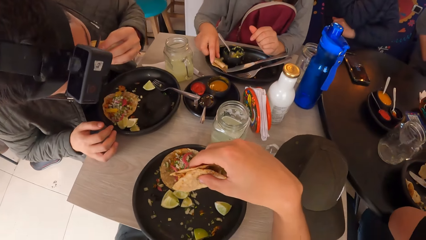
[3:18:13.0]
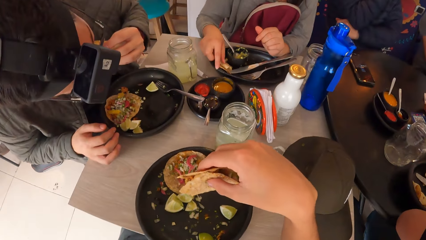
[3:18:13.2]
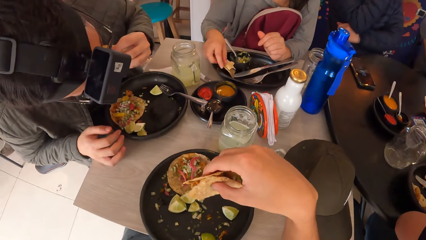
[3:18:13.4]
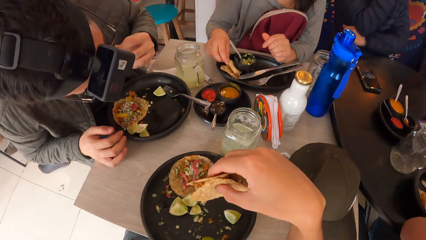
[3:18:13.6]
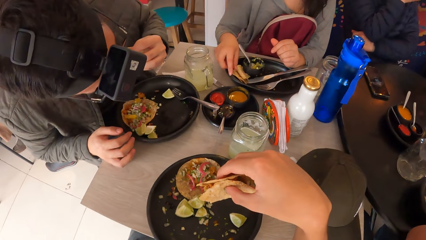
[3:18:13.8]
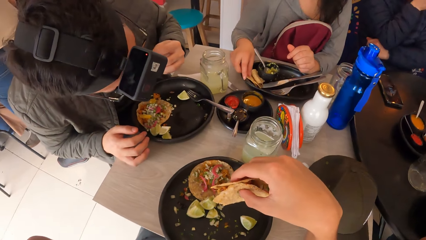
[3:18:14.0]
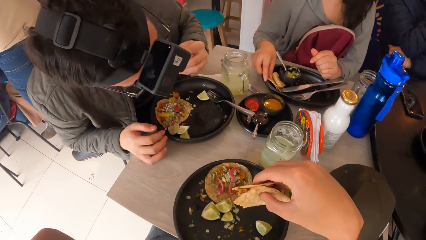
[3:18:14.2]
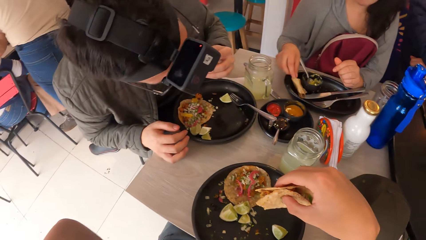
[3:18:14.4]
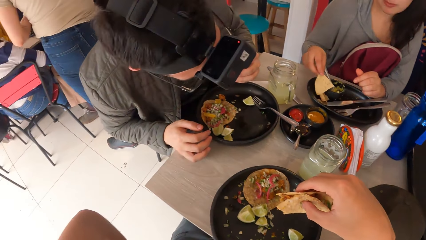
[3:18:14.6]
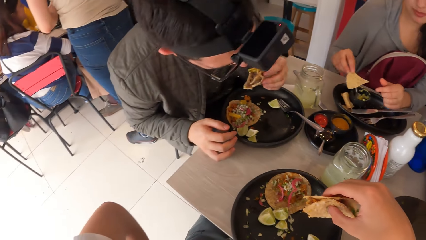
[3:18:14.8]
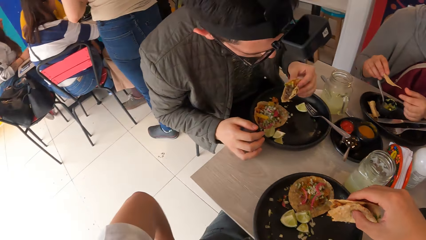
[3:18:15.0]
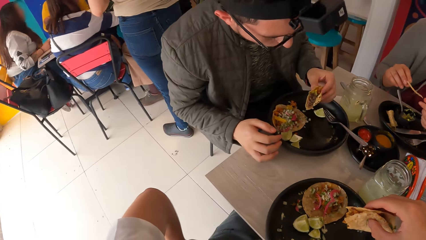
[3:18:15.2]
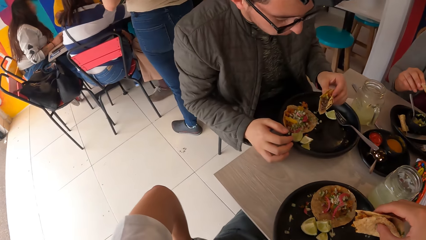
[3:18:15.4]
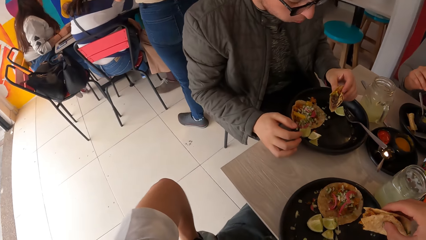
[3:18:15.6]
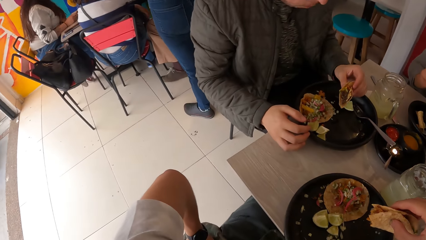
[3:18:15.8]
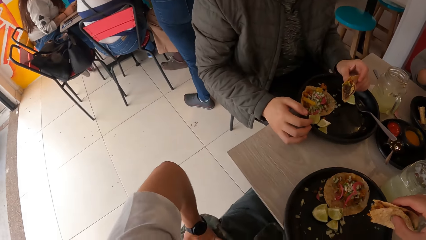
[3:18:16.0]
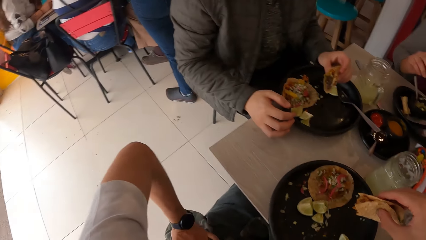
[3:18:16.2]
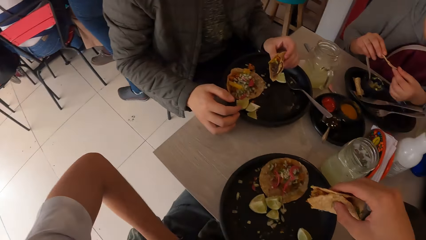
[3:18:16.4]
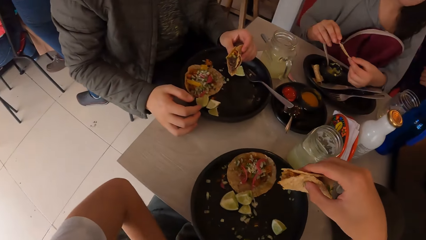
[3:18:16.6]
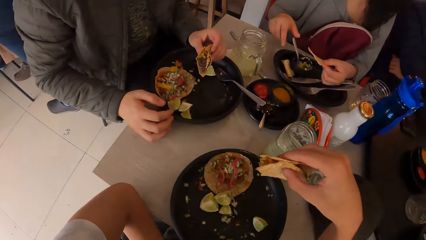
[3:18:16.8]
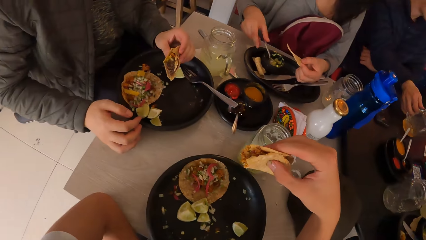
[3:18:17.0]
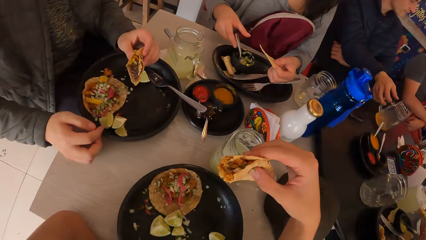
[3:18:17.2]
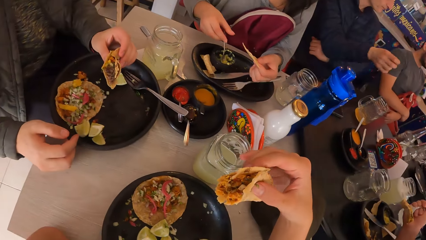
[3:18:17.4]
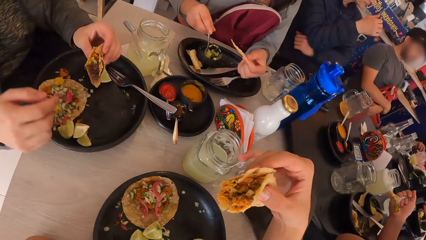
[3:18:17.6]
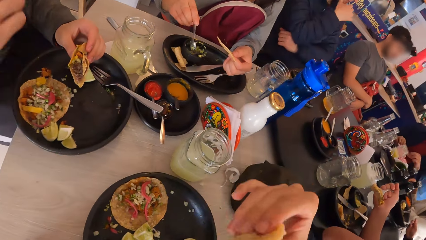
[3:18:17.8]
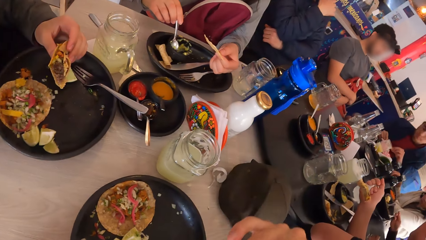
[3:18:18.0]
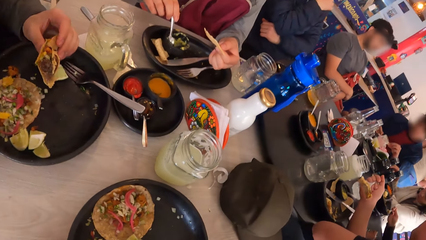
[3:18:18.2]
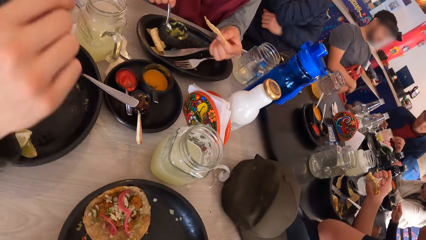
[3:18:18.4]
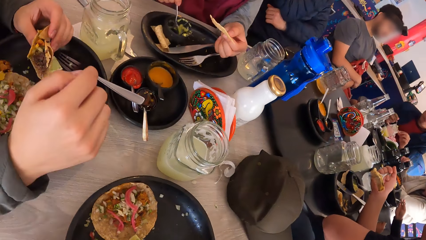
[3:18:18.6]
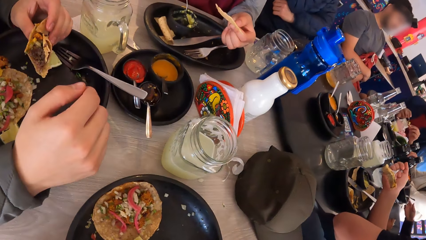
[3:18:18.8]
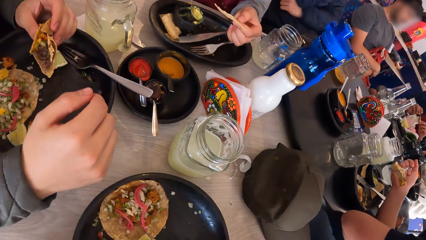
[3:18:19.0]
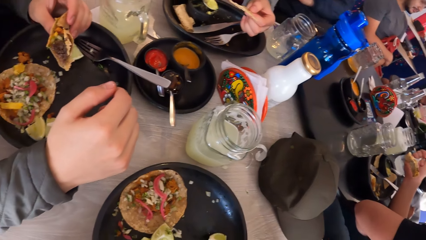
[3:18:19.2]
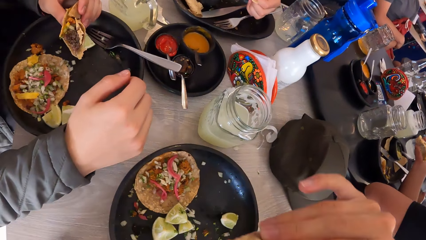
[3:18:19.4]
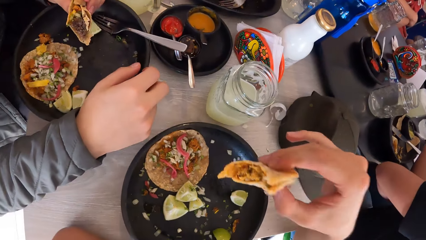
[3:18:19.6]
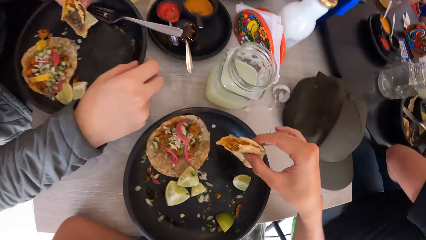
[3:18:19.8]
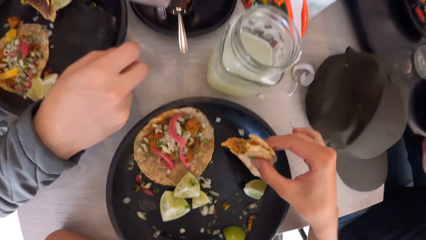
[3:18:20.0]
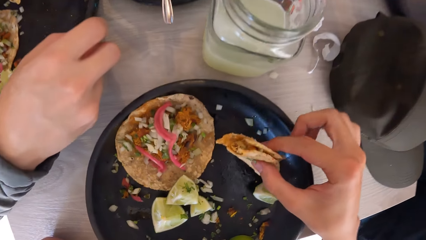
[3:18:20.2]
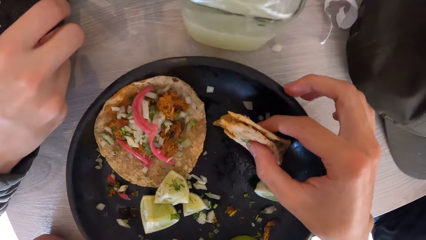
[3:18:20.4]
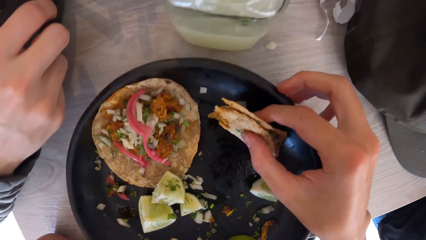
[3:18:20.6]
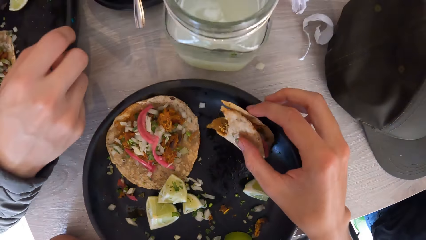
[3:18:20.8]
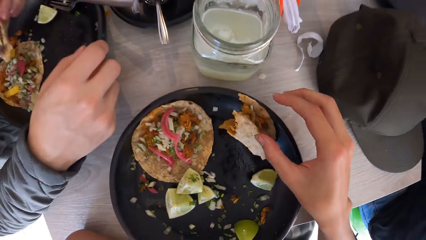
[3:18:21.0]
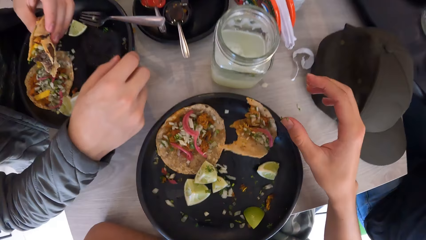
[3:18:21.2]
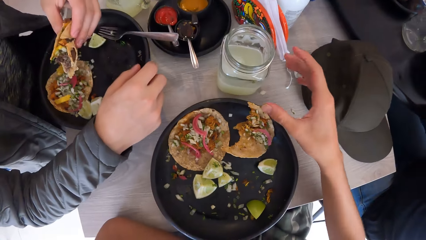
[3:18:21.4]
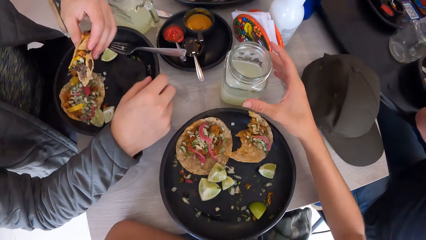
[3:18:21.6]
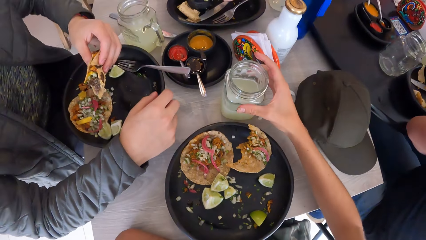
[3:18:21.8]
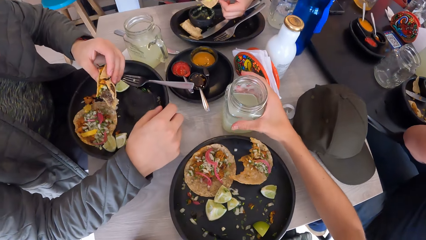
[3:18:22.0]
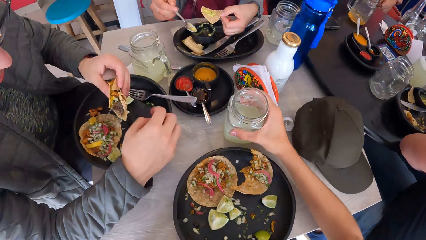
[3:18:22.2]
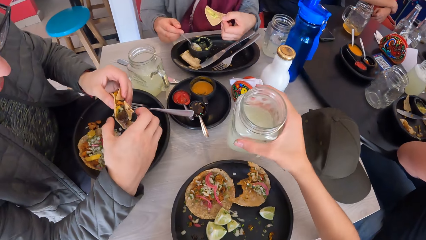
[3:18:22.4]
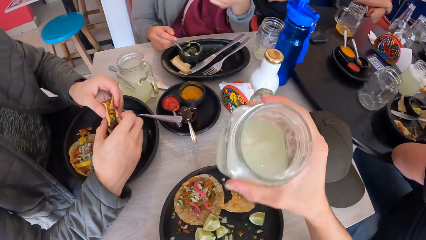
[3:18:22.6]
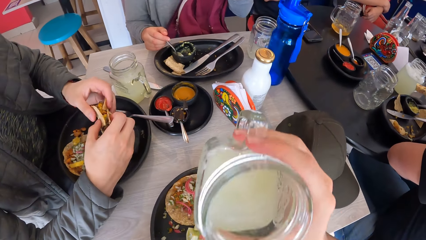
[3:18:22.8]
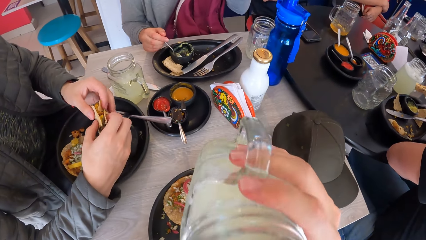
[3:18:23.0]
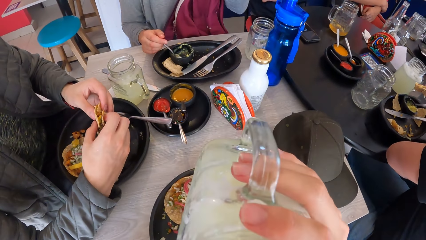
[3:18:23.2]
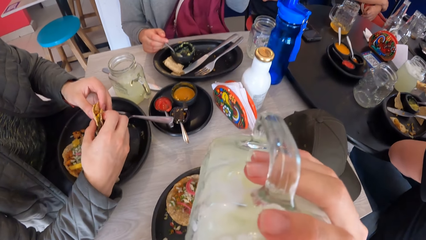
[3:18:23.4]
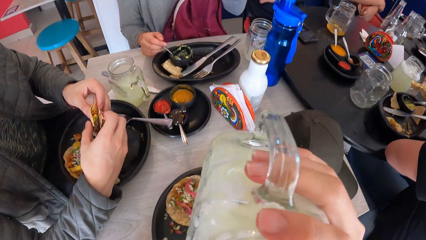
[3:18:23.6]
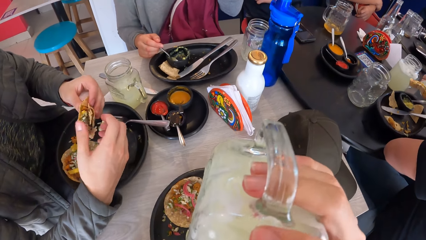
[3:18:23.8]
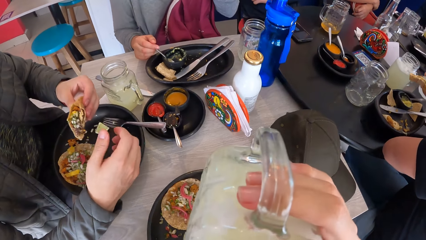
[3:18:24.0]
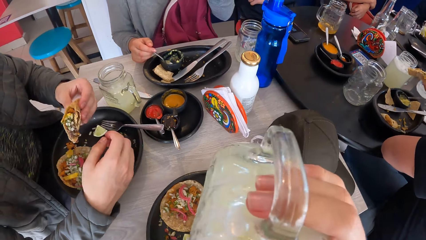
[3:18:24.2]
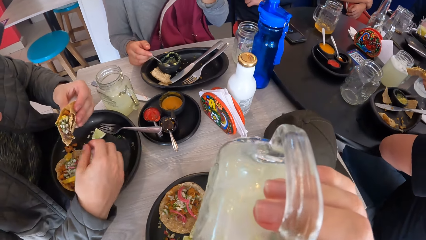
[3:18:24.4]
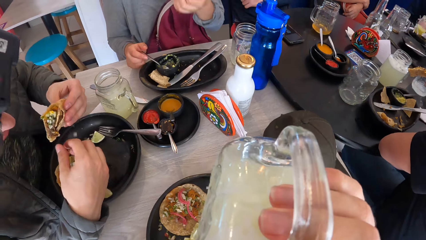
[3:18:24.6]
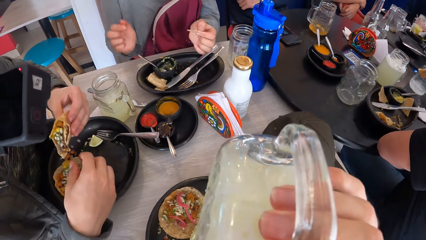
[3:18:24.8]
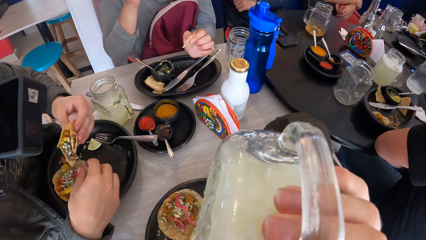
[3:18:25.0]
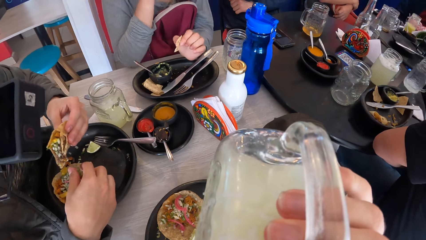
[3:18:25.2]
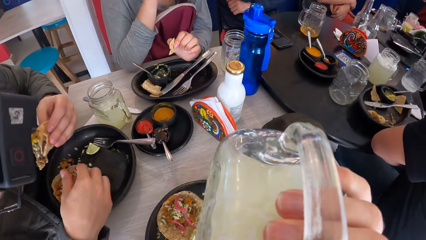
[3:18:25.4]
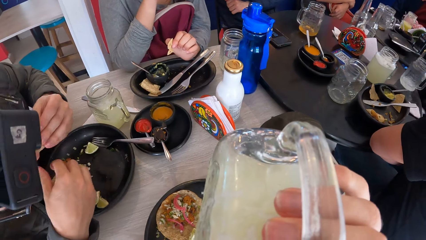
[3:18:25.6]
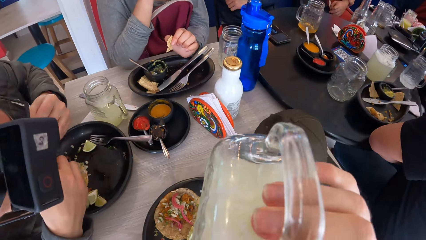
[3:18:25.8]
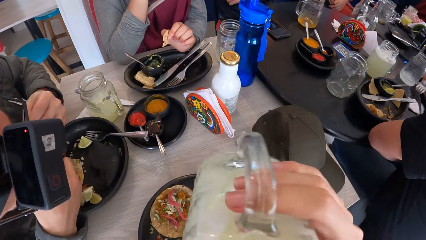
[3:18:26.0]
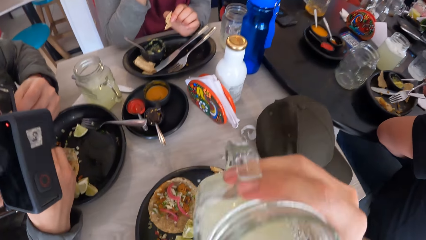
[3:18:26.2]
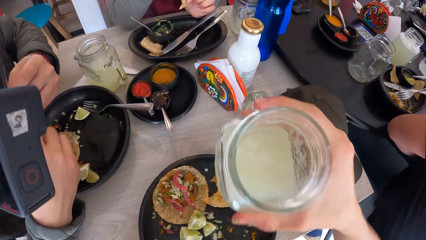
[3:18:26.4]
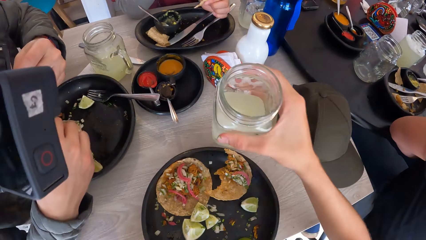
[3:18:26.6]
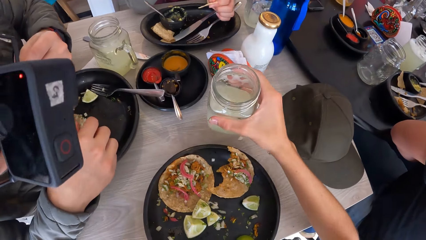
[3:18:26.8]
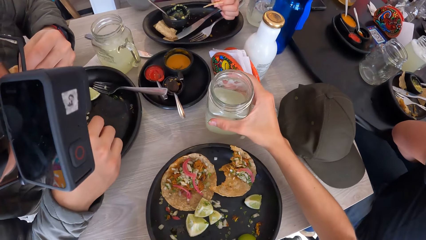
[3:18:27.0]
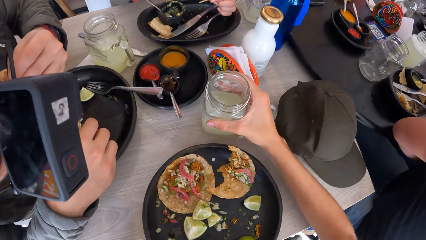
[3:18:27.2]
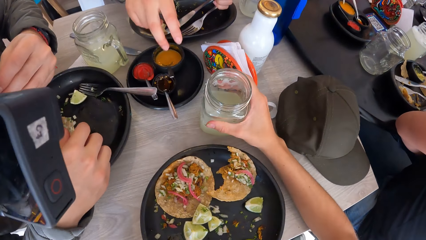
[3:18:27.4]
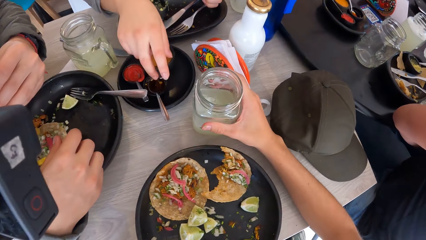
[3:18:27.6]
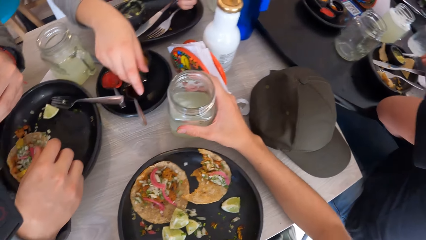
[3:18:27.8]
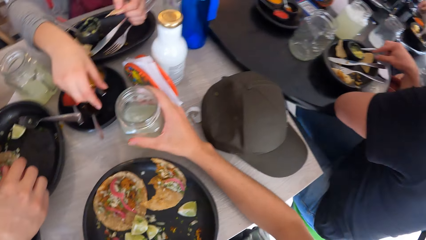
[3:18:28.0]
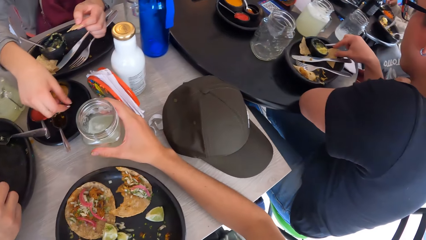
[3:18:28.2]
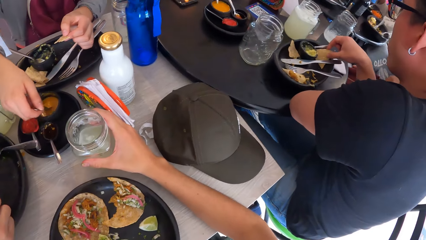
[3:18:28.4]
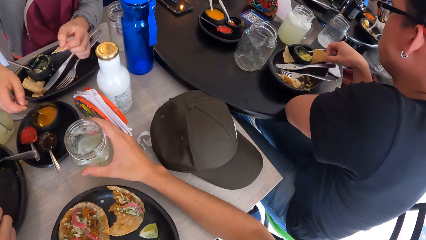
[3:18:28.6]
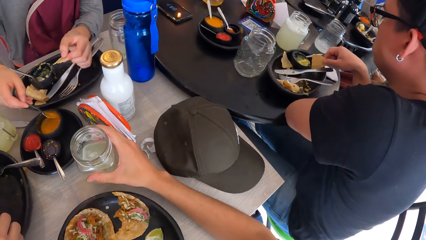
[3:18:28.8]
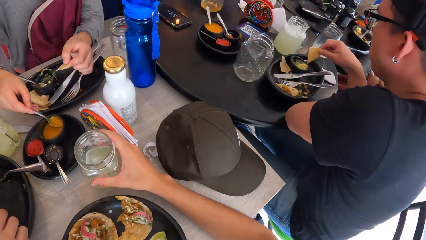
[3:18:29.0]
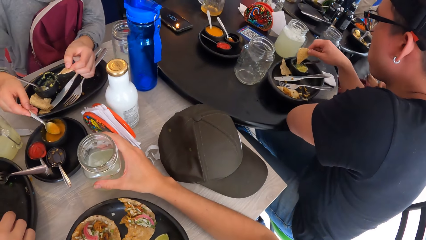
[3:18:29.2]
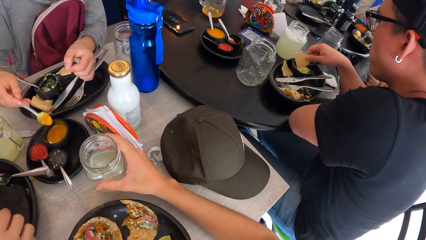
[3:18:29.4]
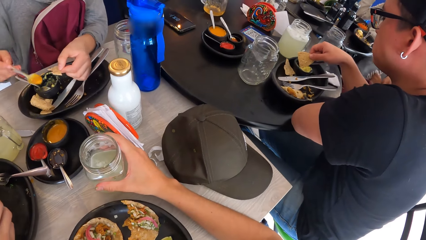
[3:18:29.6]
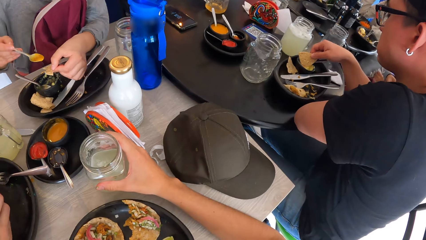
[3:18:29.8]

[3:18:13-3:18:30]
A woman picks up a chip from the plate with her right hand. The woman holds the chip with her left hand. A man holds a roti sandwich in his hand. Another woman picks the filling with the spoon in the plate using her right hand. The camera wearer eats the tacos in his right hand. The other woman scoops something from the dish with the spoon. The camera wearer drops the tacos in the plate on the table with his right hand. He picks up a jar on the table with his right hand. The other woman drops the spoon in the plate on the table with her right hand. The other woman eats the taco shell with the filling in her left hand. The camera wearer drinks juice from the jar in his right hand. The man aligns the sandwich with his hands. The man eats the tacos in his left hand. The other woman holds the left roti piece in her hand. The camera wearer drops the jar on the table with his right hand. The other woman picks the mustard with the spoon in the plate using her right hand. The other woman scoops something with the spoon.
